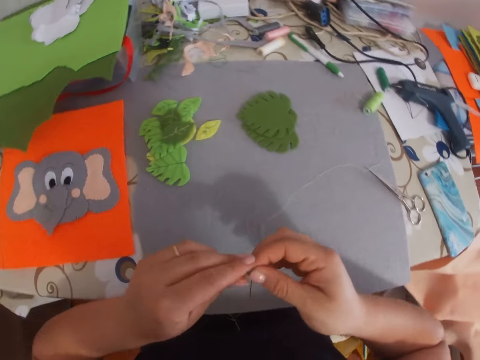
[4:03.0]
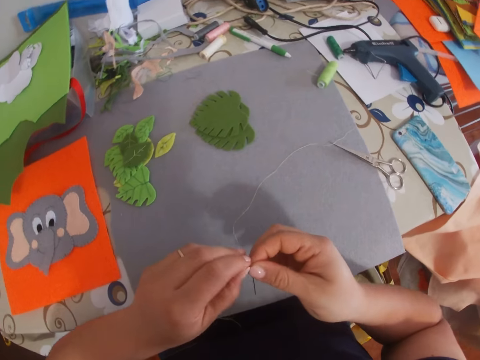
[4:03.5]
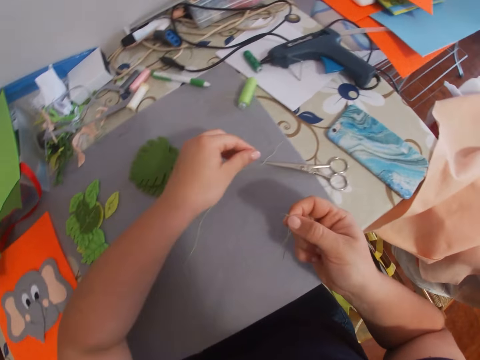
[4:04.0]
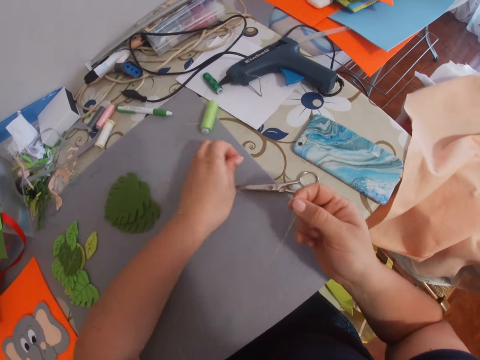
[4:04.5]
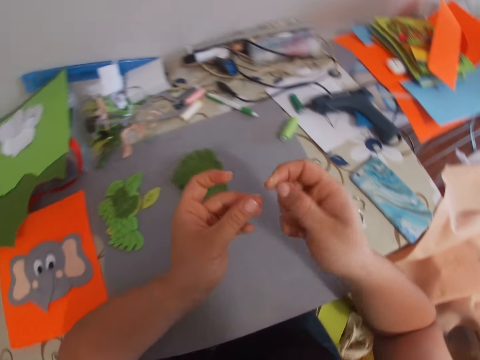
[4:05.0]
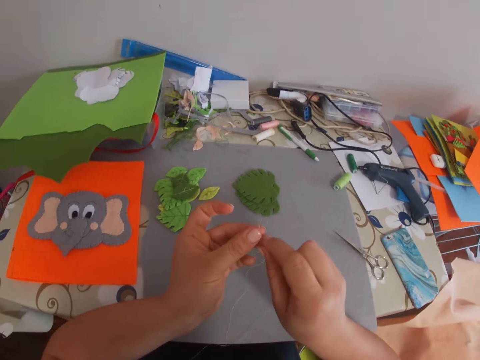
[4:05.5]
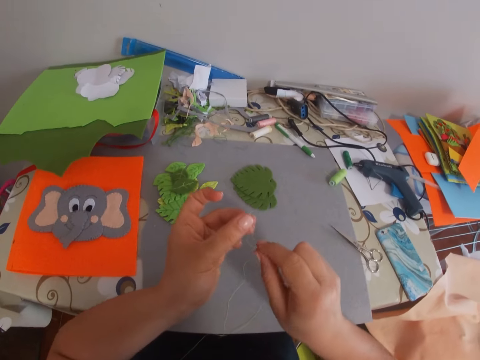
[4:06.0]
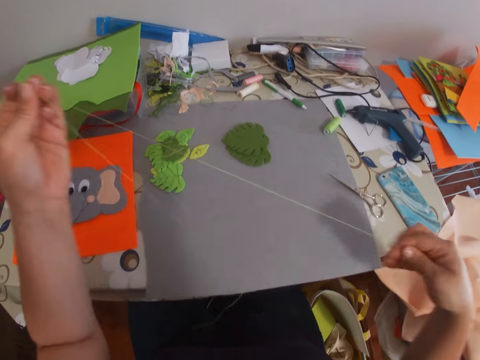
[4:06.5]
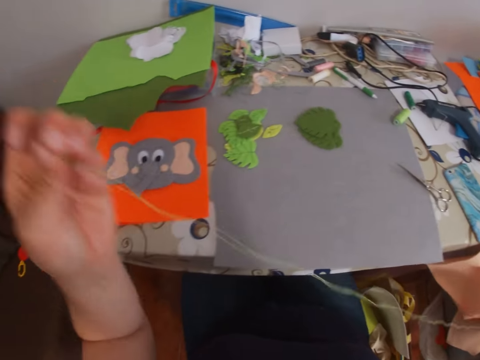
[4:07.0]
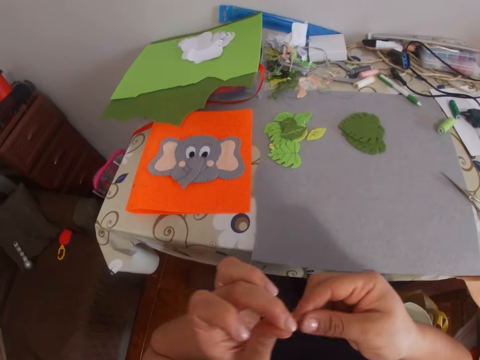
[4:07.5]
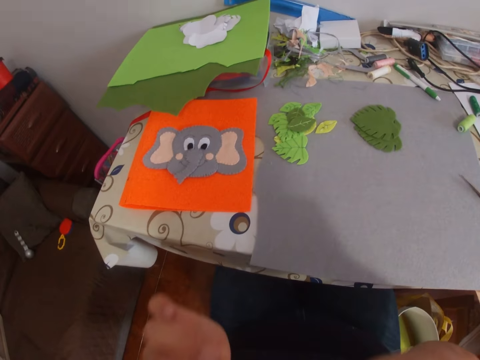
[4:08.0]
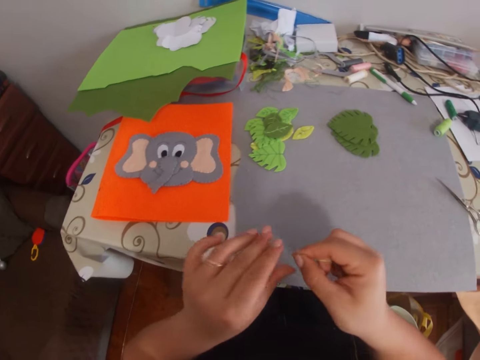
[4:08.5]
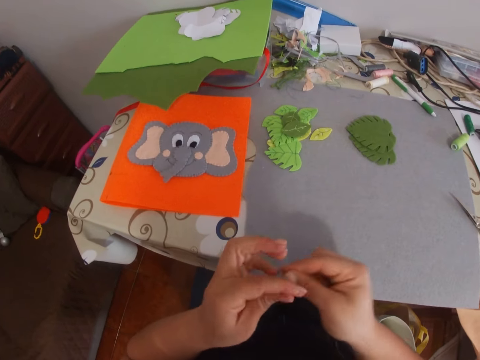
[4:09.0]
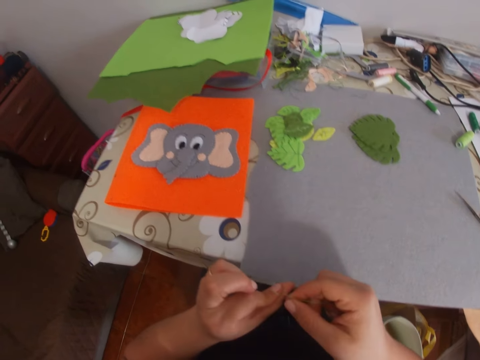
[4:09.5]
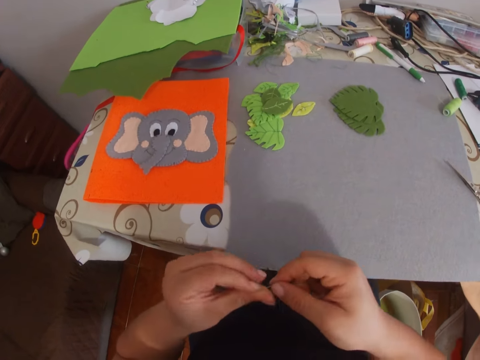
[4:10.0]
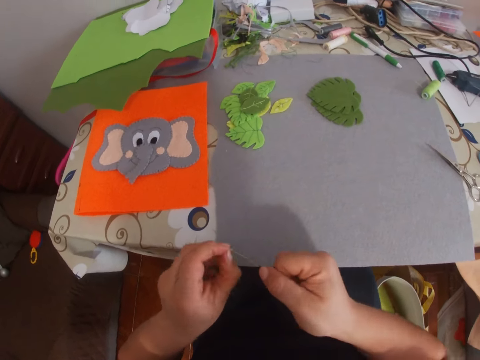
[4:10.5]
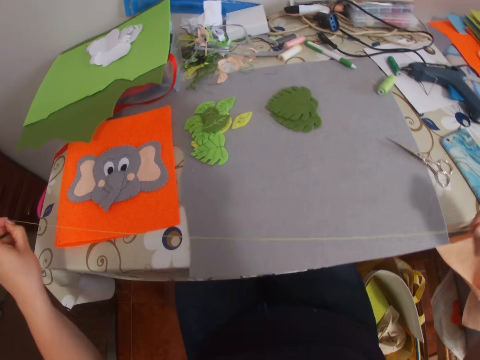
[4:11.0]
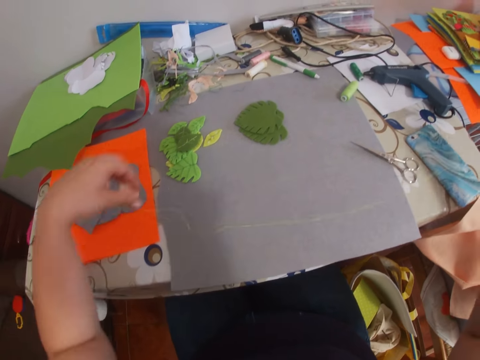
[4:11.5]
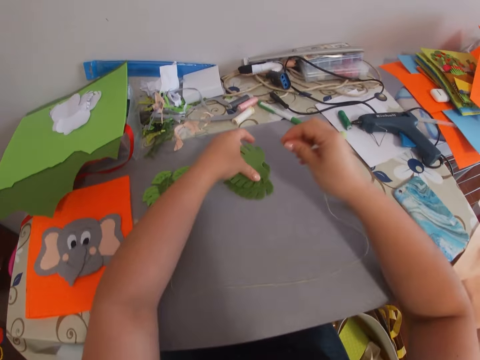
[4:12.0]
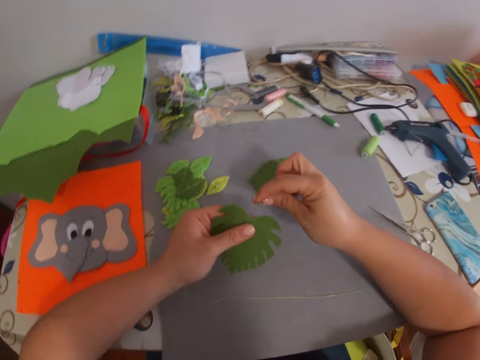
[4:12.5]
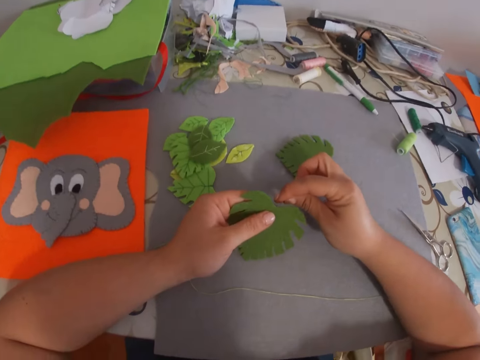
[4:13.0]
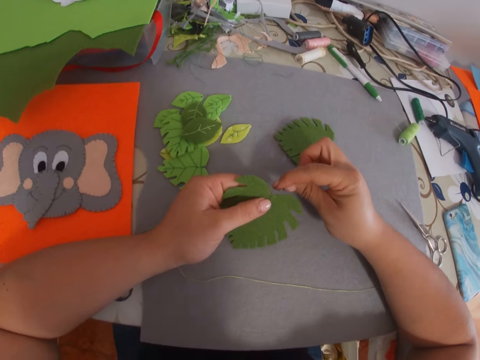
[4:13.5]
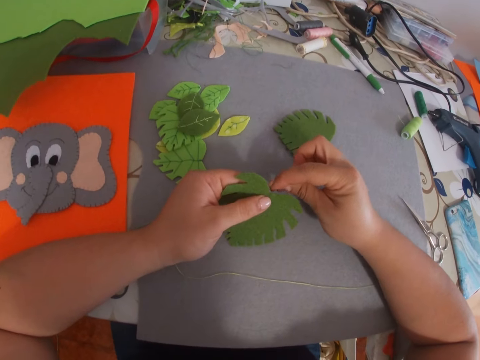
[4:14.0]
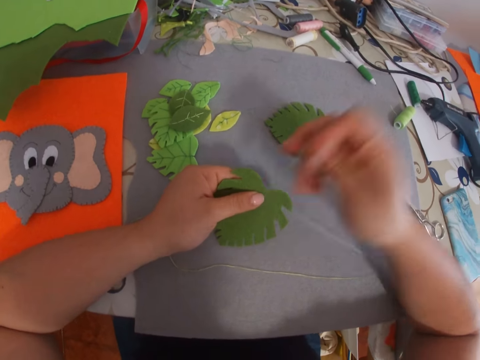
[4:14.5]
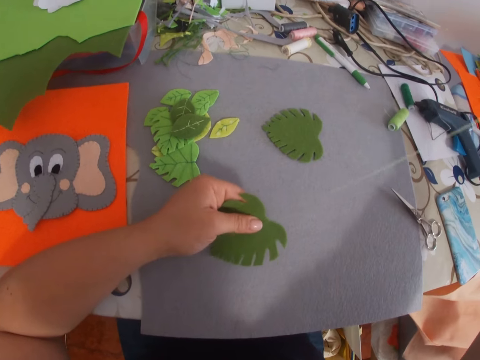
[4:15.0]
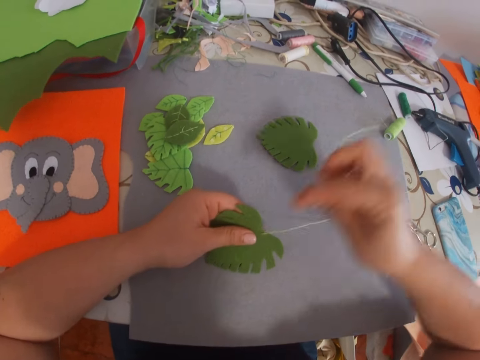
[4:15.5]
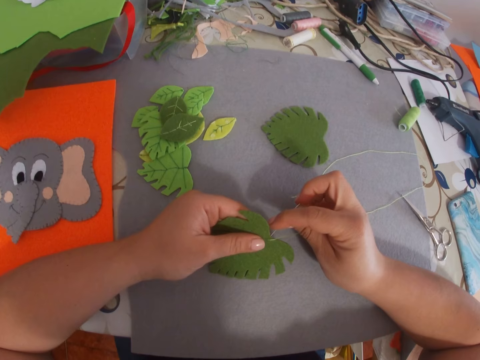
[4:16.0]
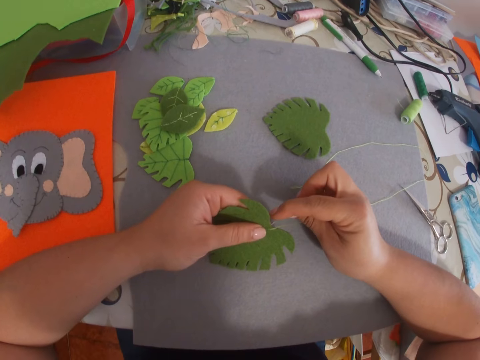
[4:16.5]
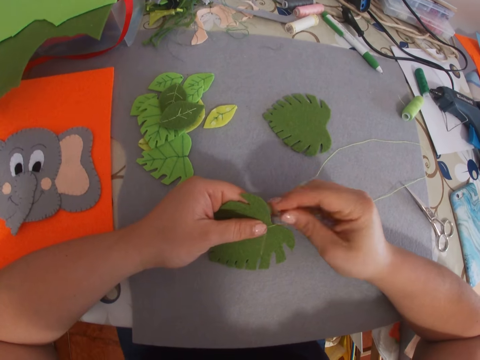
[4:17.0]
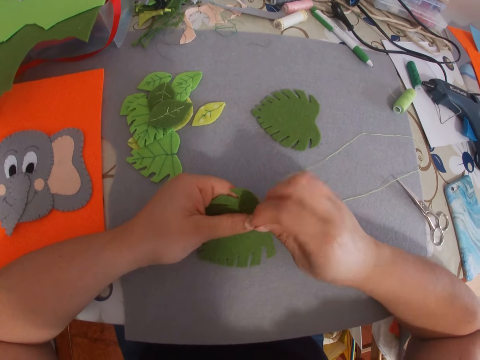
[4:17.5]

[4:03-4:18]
The camera wearer pulls out the thread. She picks up the other end of the thread. She adjusts the thread on the needle. She ties the ends of the thread. She pulls the length of the thread. She picks up the piece of the manila paper. She sews the piece of the manila paper with her hands.

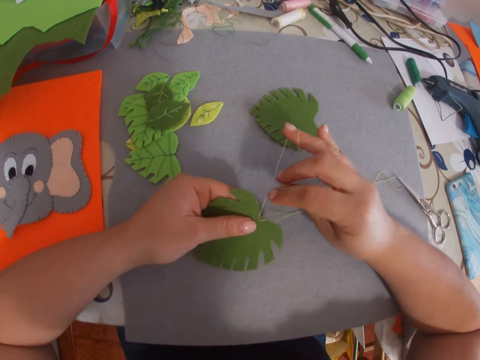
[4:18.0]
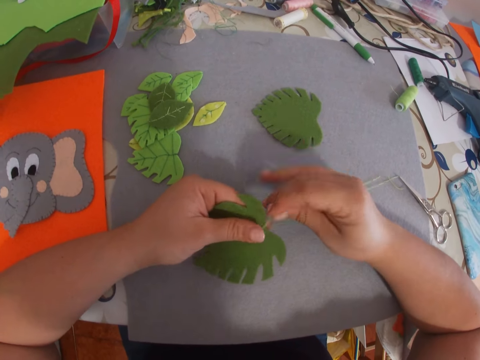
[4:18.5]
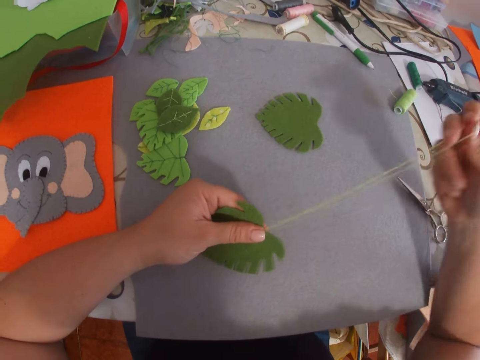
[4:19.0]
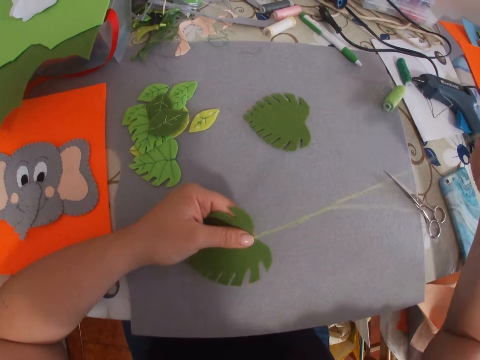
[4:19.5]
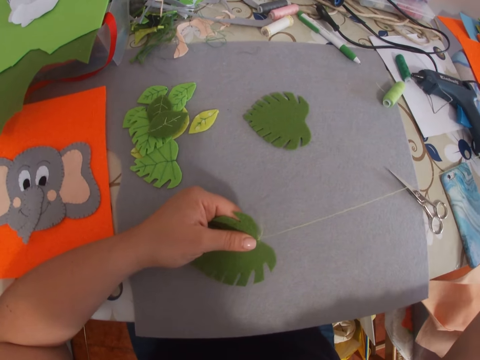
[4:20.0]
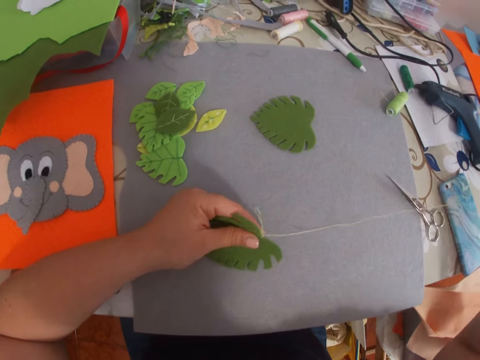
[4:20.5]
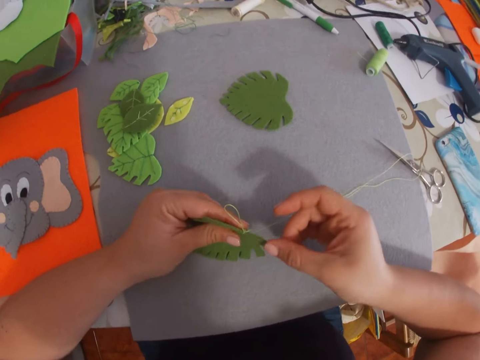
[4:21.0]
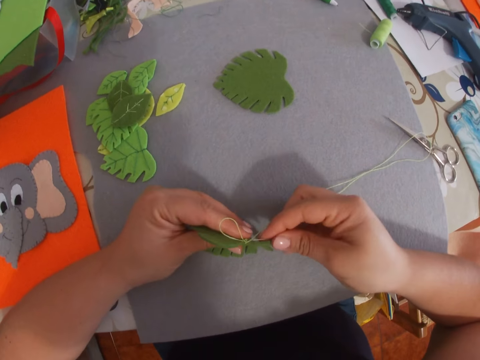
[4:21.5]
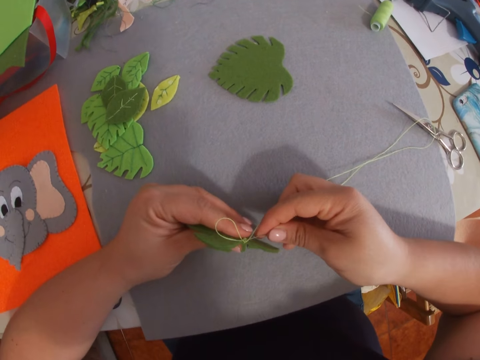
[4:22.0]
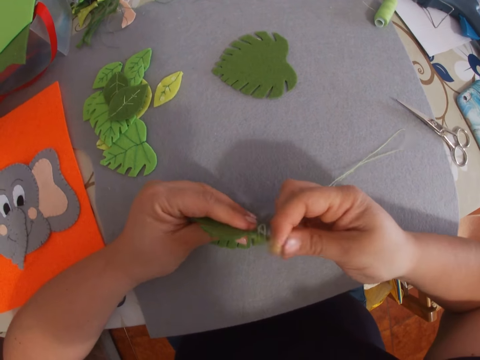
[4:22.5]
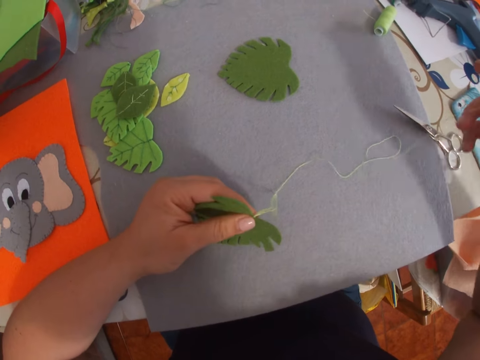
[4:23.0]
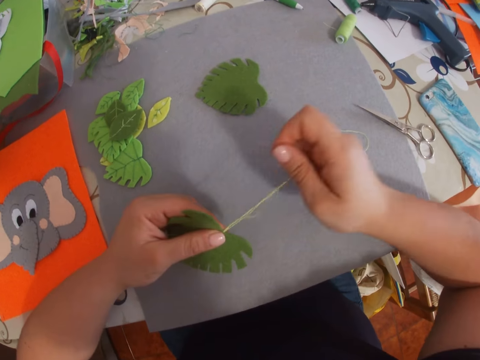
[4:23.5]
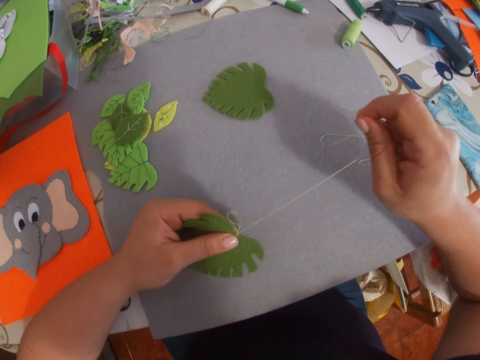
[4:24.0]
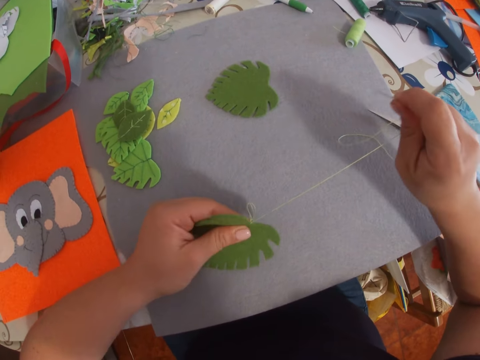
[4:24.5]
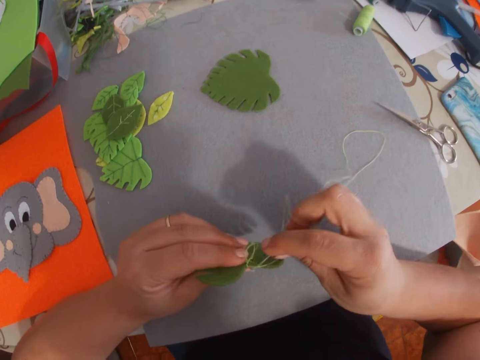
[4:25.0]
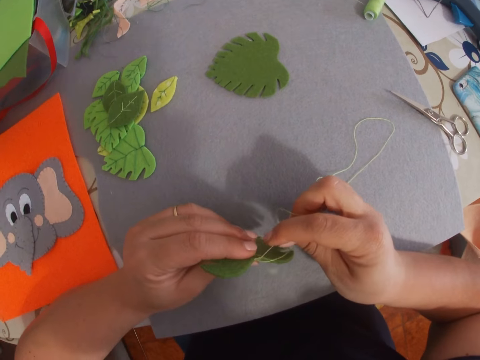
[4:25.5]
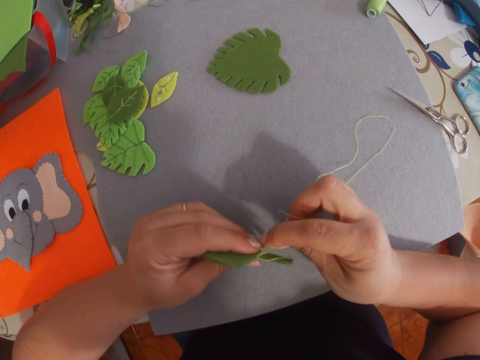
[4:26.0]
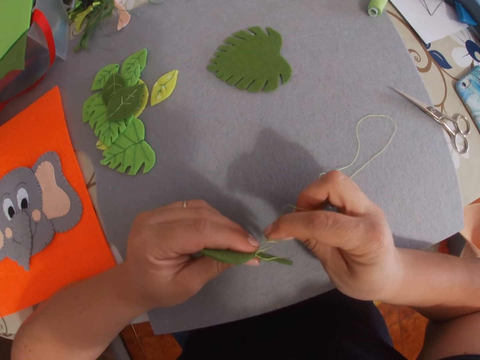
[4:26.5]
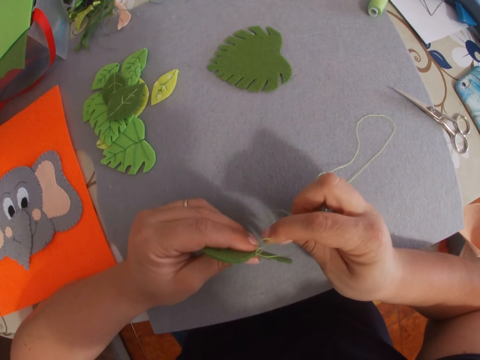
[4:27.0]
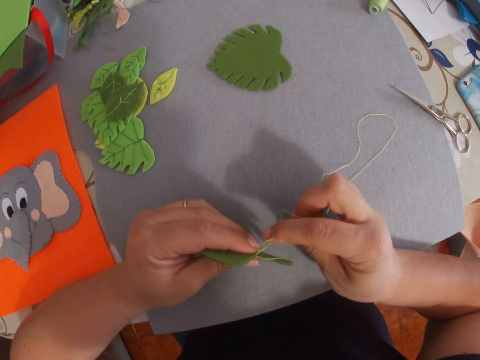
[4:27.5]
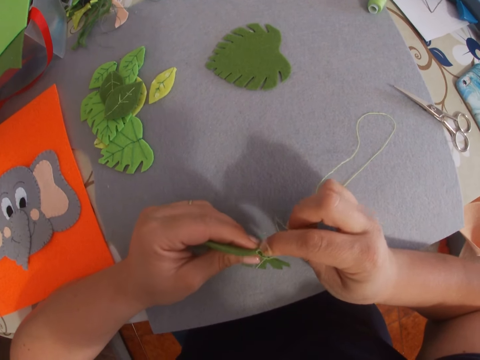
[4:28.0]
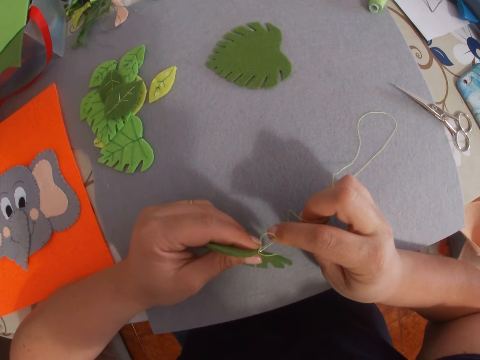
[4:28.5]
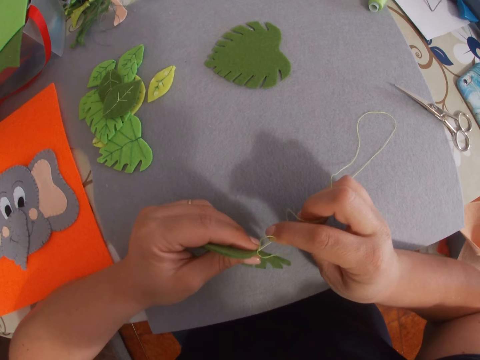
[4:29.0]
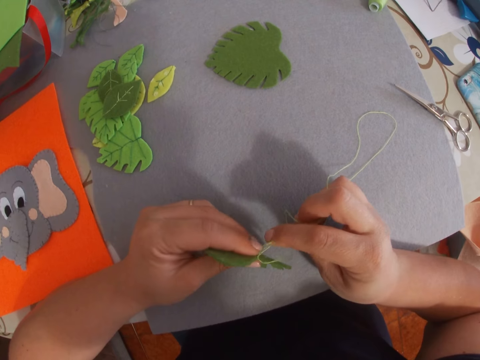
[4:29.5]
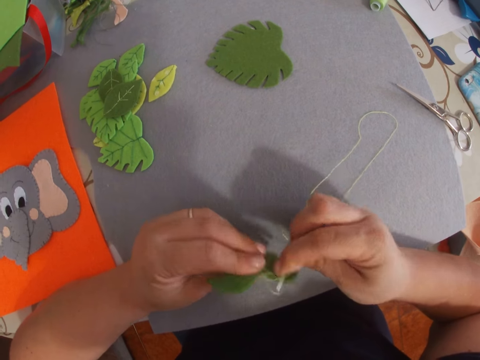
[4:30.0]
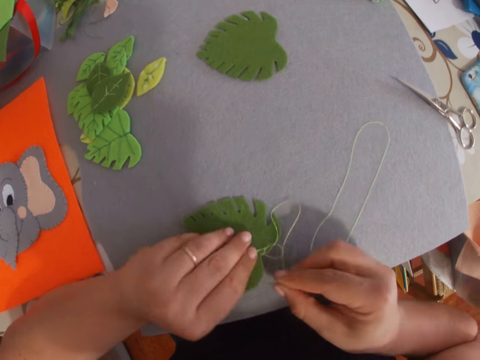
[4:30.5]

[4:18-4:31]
The camera wearer pulls the thread. They sew the piece of the manila paper.
